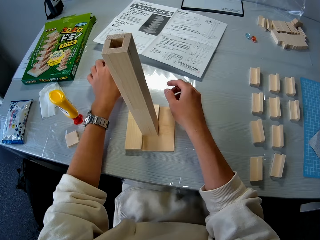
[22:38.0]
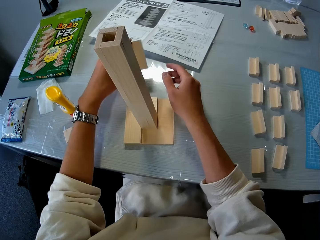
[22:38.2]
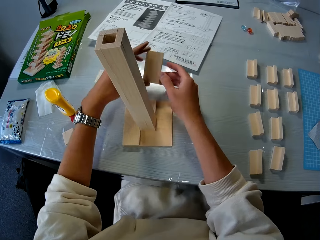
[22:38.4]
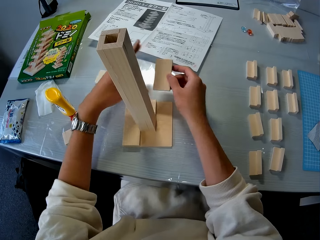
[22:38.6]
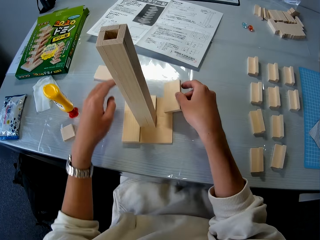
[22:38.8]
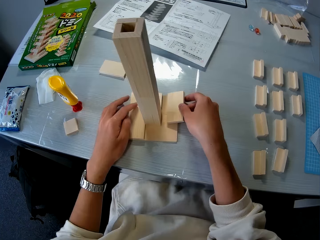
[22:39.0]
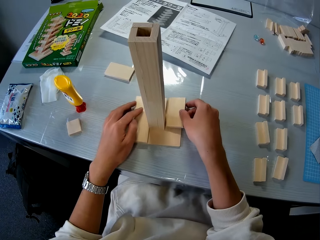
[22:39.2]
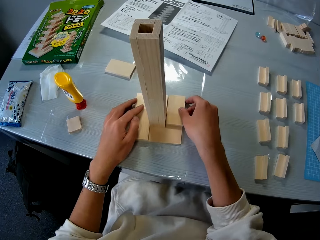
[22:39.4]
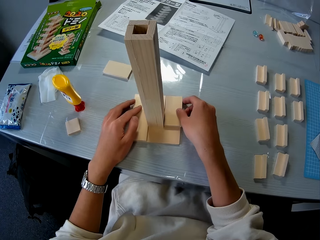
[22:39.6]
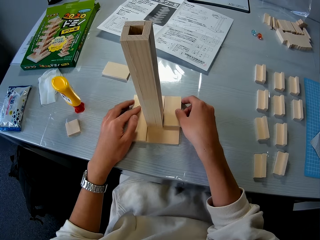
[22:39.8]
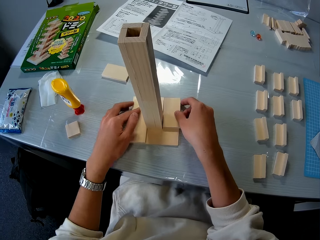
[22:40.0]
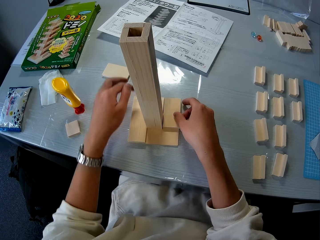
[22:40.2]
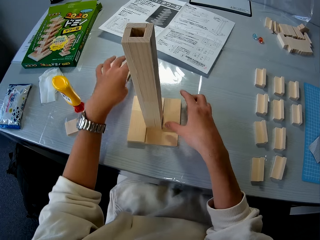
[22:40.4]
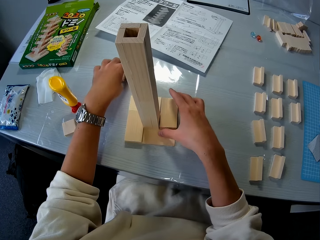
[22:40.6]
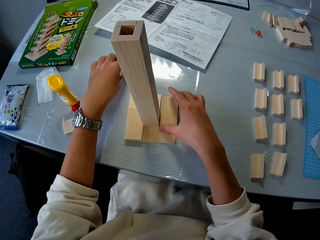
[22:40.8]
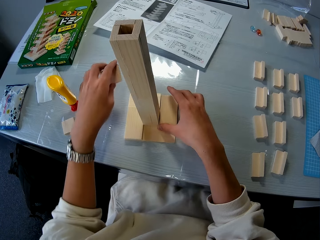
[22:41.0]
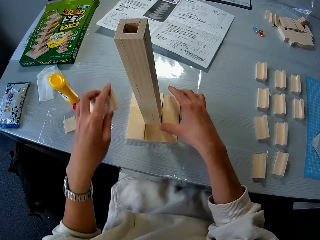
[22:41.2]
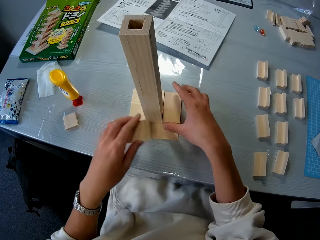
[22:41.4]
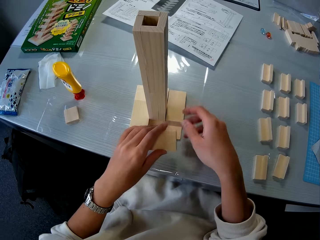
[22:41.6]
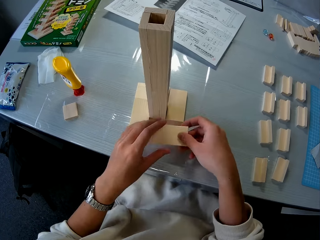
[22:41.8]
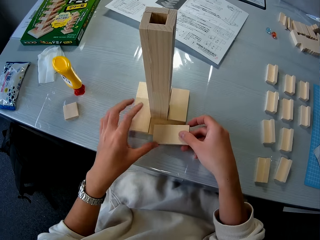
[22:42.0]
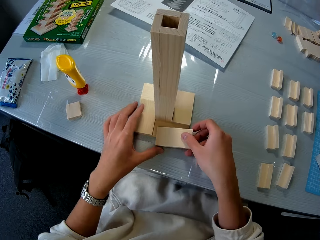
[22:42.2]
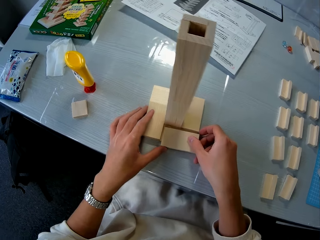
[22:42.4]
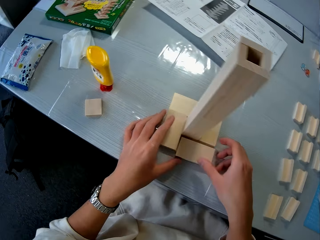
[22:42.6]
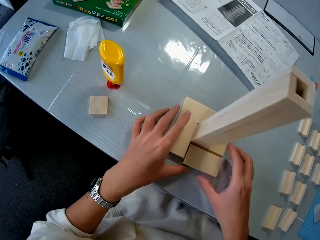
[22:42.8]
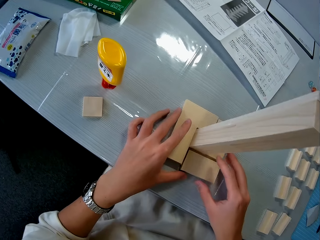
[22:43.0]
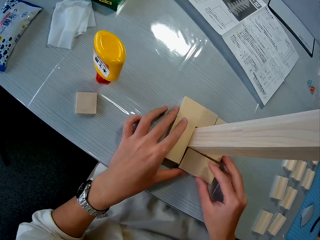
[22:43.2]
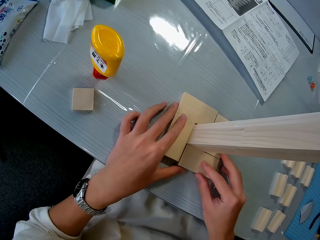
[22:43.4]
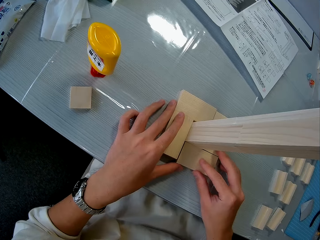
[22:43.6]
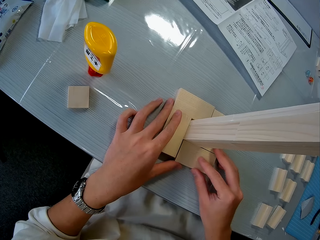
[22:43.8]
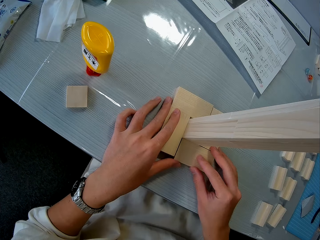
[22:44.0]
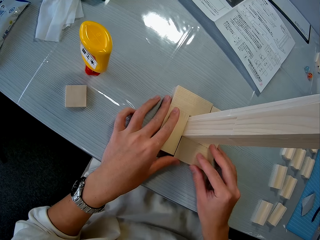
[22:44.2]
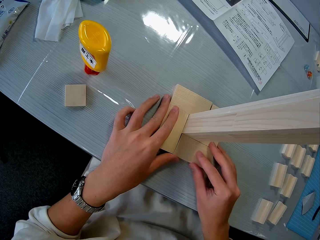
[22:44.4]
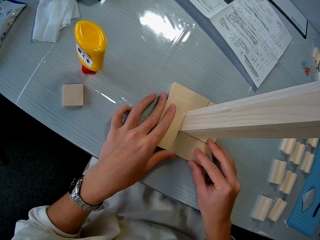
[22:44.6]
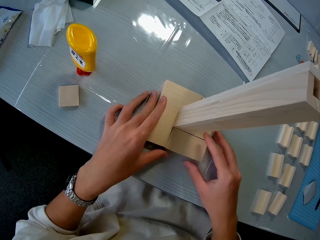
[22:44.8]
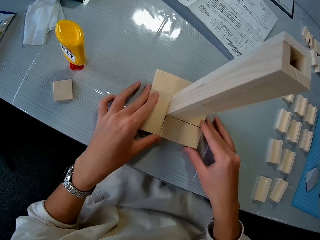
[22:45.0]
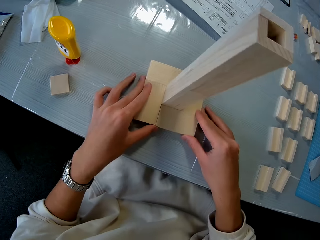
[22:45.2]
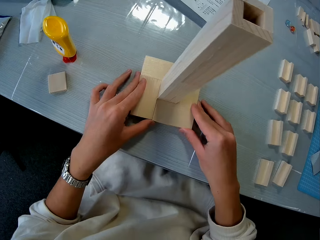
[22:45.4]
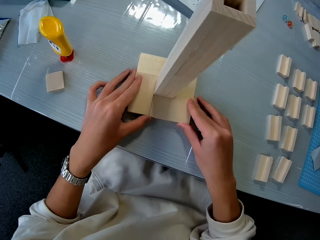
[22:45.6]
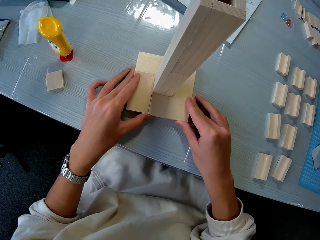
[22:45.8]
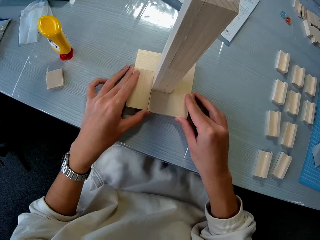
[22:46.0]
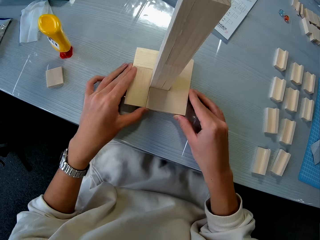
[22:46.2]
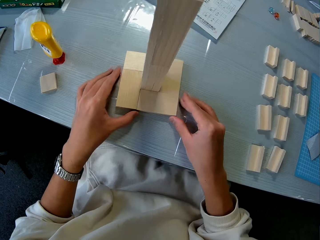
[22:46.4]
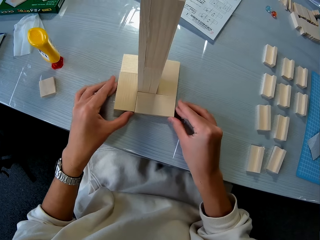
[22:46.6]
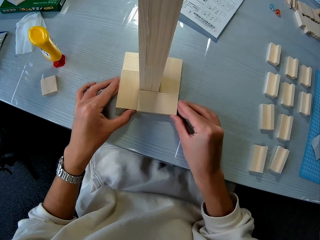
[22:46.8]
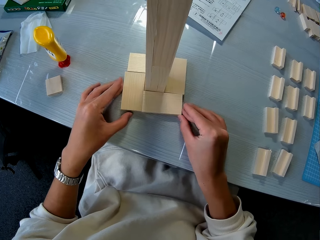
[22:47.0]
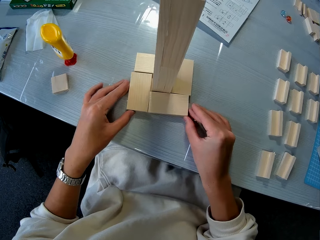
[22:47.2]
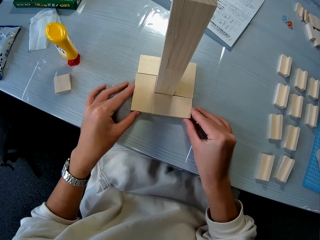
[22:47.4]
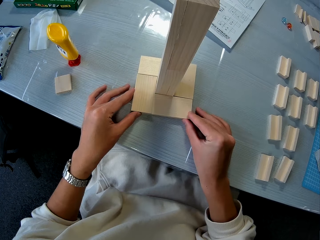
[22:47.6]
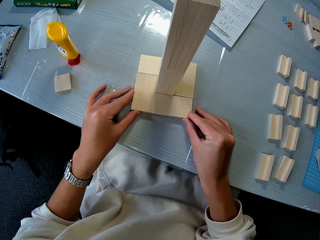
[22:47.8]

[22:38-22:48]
The camera wearer picks a wood on the table. They place the wood on another wood on the table. They pick a wood on the table. They place the wood on another wood on the table. They fix in a prototype.

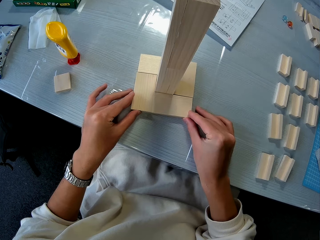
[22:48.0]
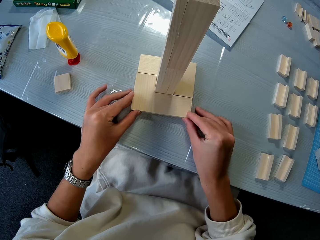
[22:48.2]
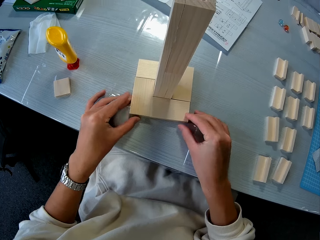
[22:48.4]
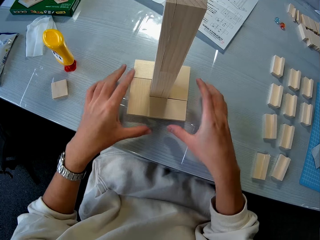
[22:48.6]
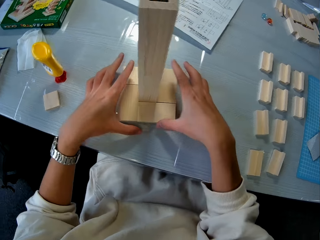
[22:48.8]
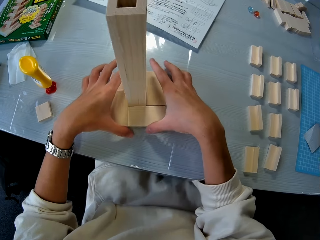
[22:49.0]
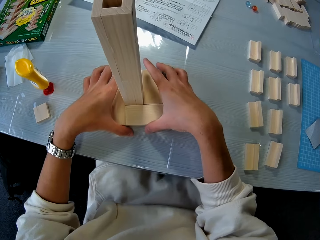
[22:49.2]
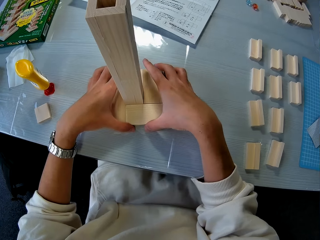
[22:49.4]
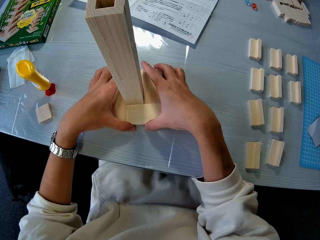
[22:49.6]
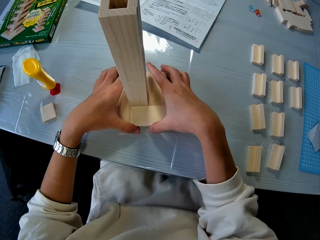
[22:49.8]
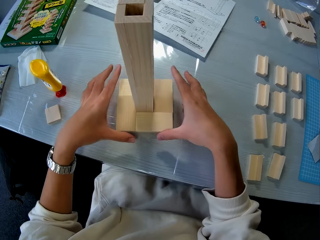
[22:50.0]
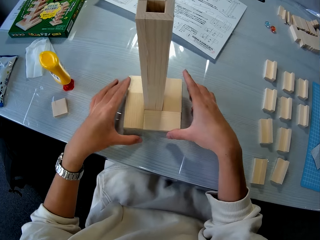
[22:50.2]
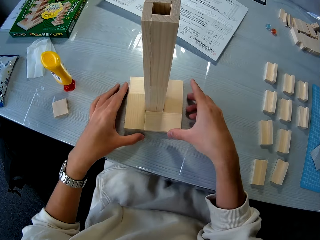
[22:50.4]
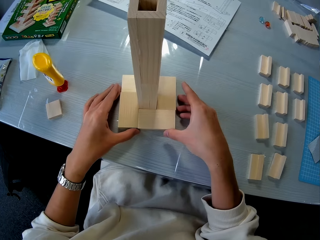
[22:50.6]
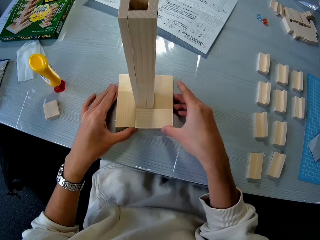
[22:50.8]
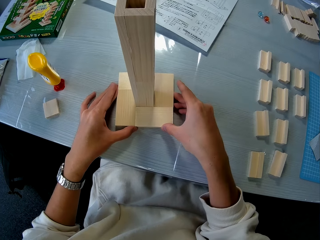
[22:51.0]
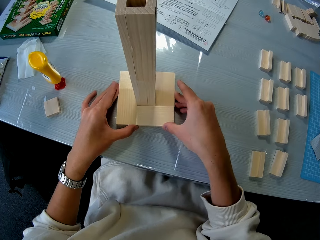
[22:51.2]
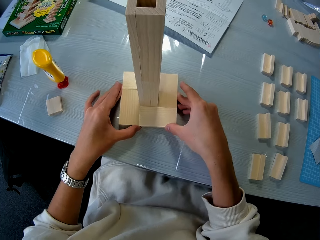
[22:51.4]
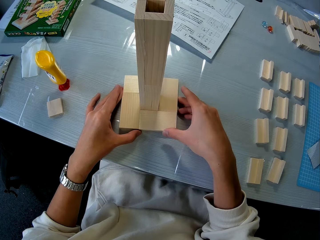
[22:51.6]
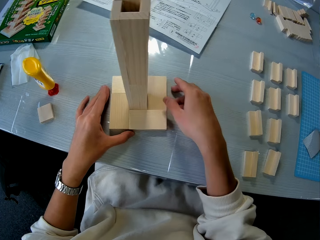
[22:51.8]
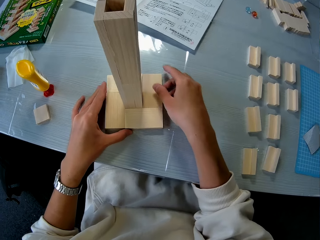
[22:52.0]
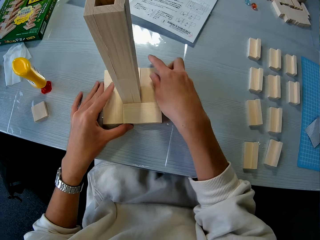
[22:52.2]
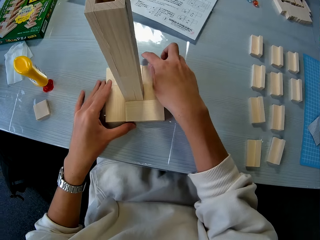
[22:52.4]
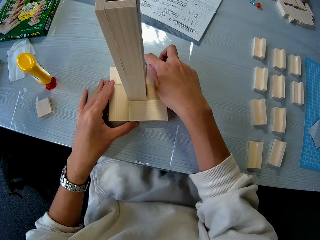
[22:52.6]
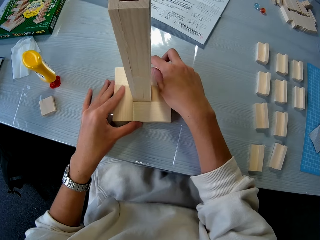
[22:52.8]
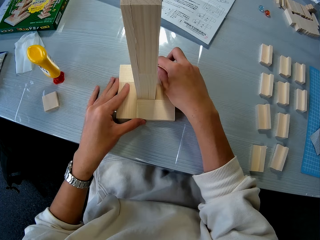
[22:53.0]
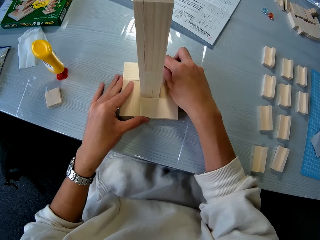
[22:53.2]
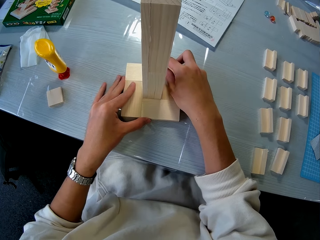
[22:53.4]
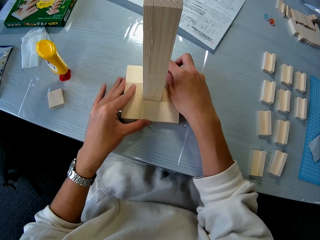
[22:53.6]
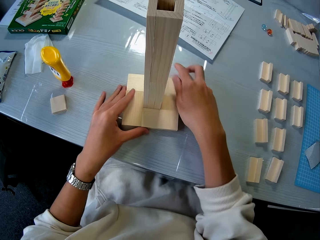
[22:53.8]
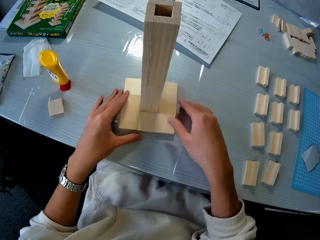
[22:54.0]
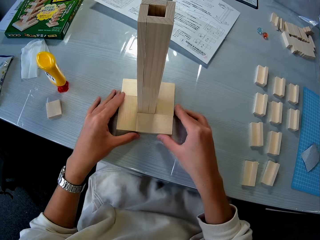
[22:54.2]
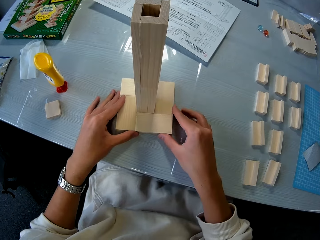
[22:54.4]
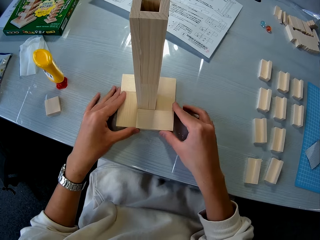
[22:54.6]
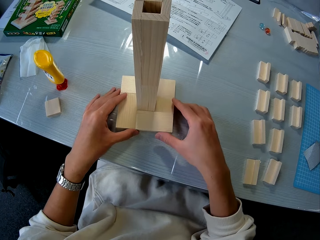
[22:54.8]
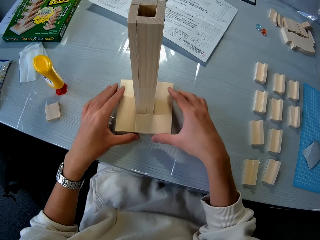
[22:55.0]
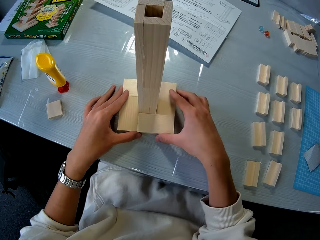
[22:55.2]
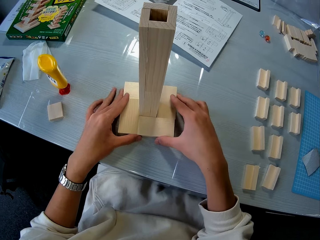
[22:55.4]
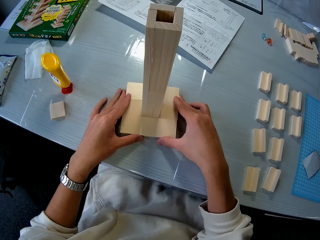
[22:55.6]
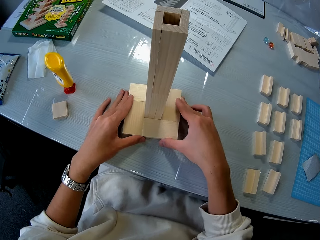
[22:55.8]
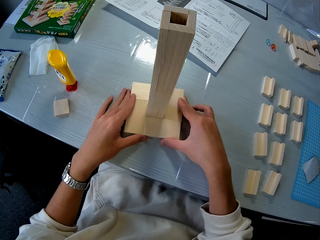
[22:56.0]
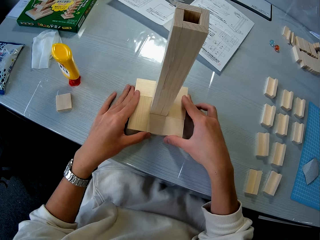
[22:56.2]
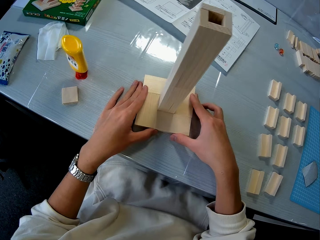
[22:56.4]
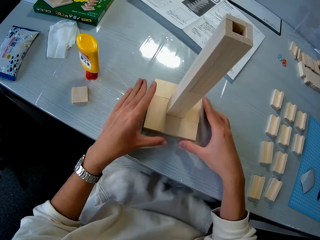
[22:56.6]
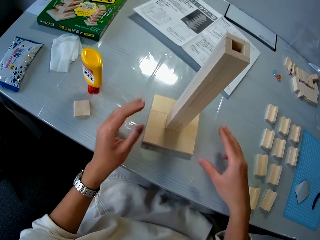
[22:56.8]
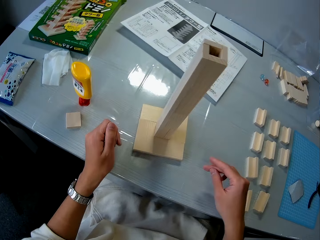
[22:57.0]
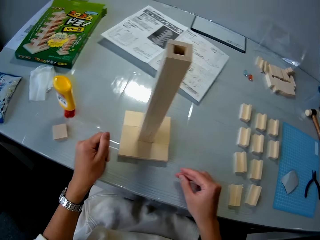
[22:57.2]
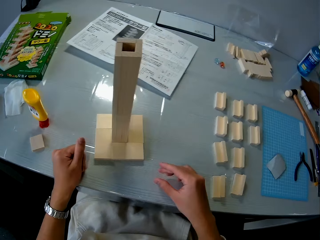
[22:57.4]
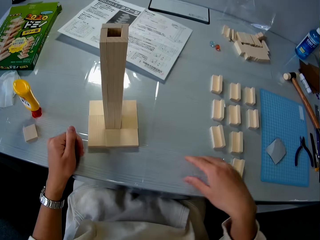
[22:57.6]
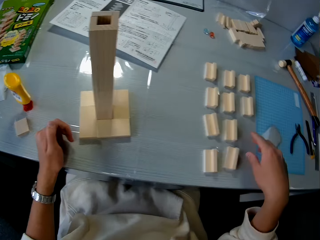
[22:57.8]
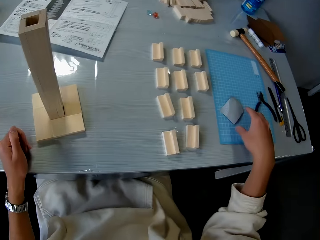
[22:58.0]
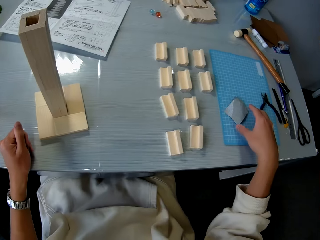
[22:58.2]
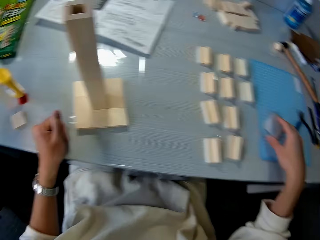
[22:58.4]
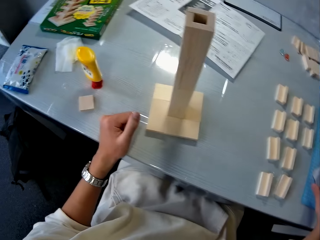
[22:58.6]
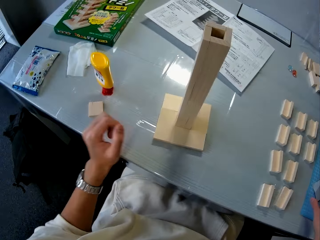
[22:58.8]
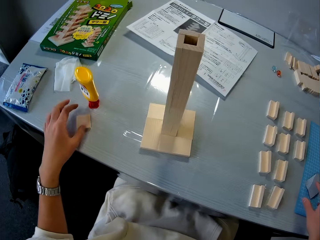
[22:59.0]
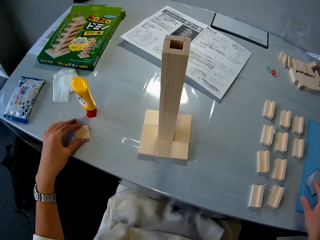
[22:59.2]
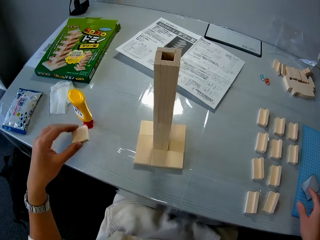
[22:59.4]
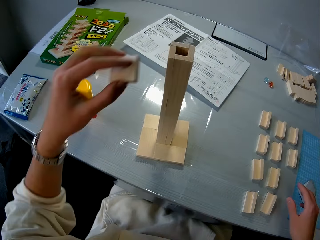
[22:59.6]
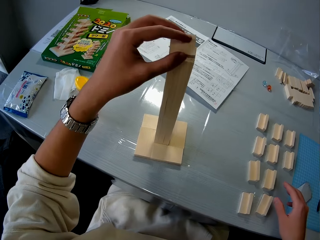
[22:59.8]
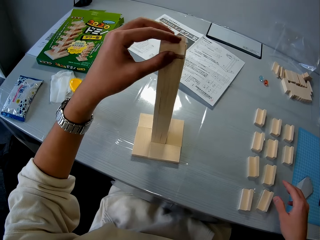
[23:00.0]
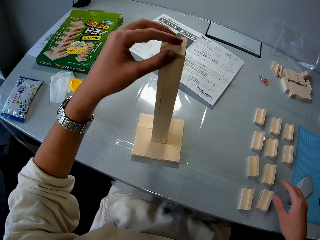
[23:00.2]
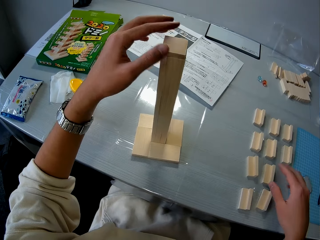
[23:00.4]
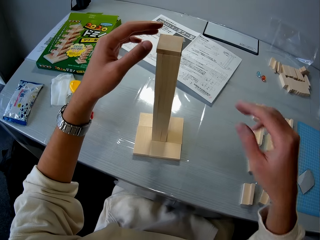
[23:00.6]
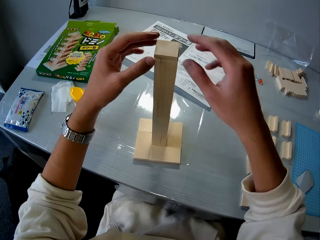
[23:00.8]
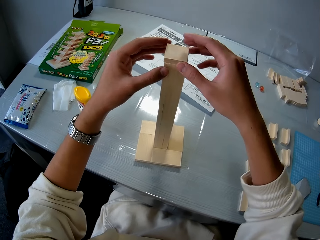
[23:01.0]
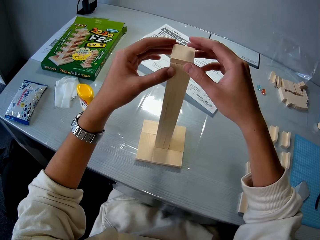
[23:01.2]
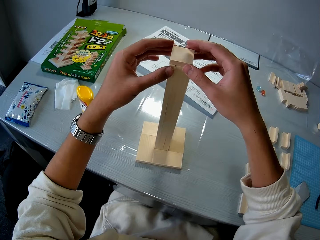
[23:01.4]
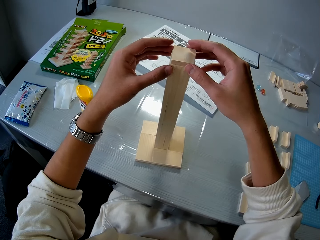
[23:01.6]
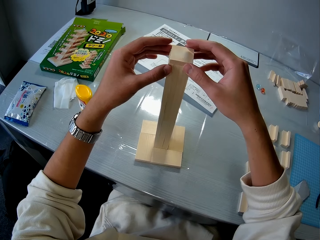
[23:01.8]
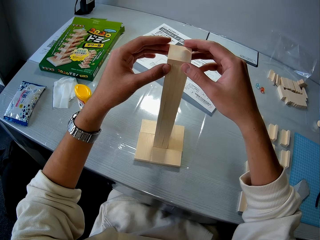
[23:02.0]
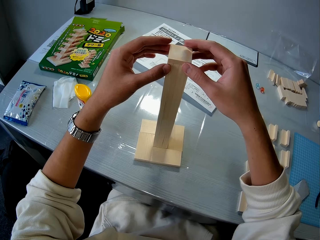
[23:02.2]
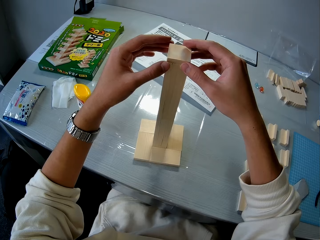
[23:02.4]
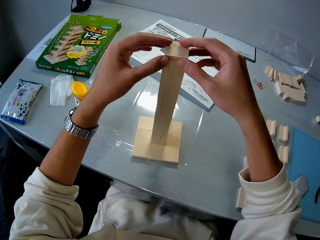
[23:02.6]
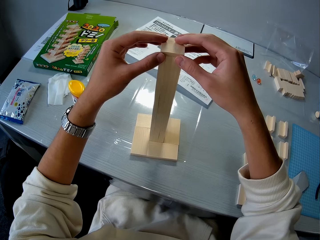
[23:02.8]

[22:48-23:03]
The camera wearer adjusts the wooden mechanical model on the table with her hands. She picks up another wooden mechanical model piece from the table. She places the wooden mechanical model piece on the wooden mechanical model on the table. She covers the top of a prototype. She adjusts the wooden mechanical model on the table with her hands.
